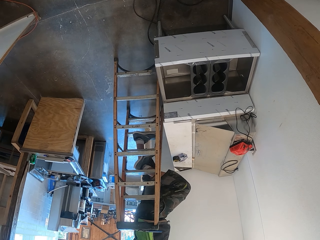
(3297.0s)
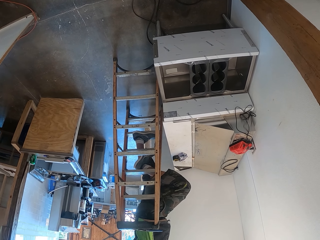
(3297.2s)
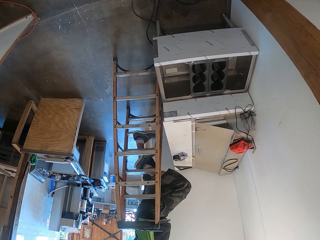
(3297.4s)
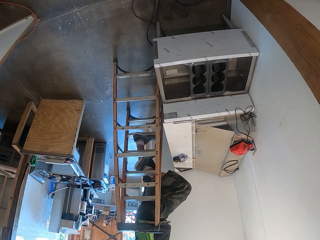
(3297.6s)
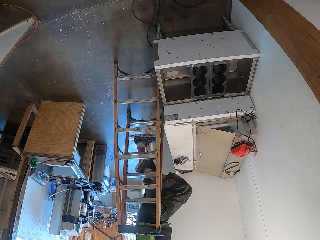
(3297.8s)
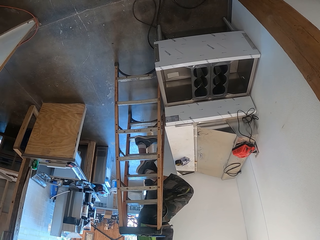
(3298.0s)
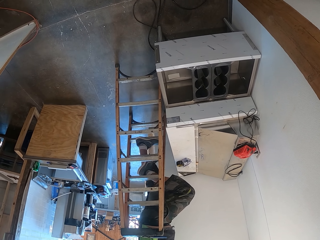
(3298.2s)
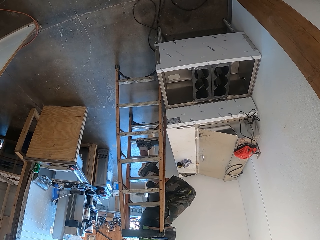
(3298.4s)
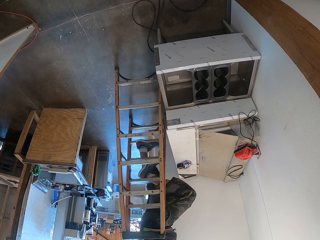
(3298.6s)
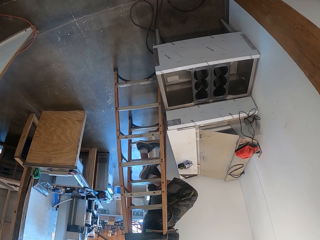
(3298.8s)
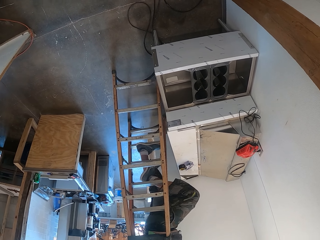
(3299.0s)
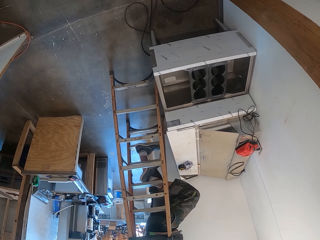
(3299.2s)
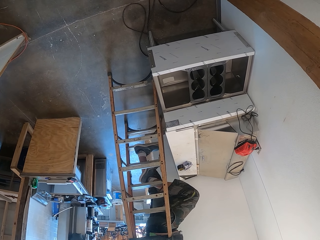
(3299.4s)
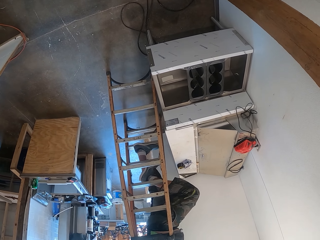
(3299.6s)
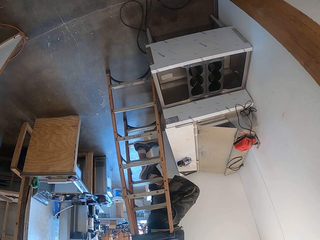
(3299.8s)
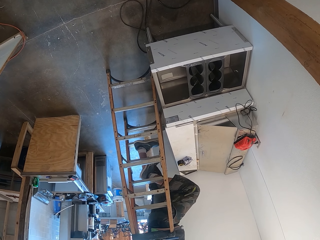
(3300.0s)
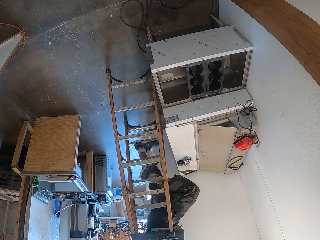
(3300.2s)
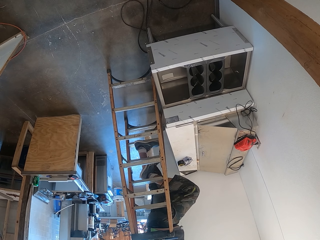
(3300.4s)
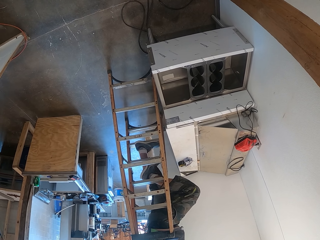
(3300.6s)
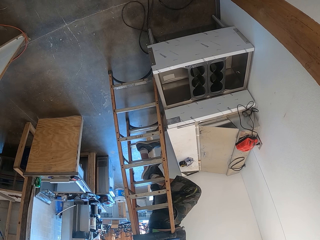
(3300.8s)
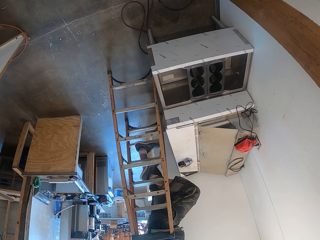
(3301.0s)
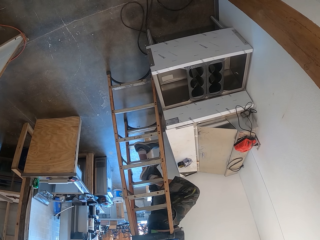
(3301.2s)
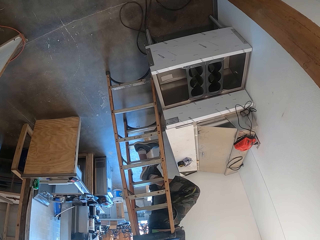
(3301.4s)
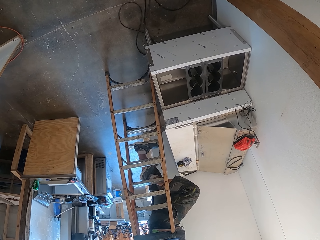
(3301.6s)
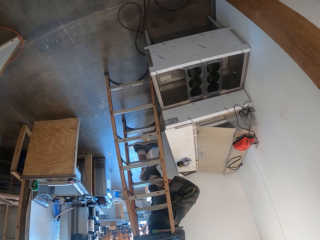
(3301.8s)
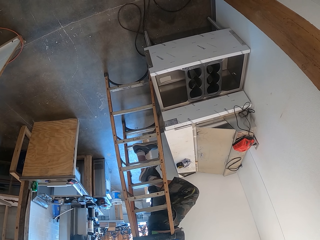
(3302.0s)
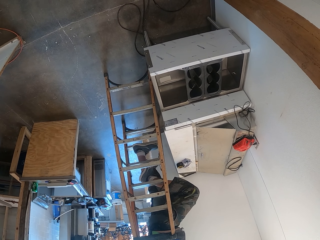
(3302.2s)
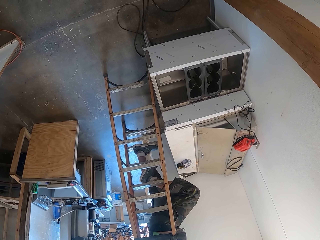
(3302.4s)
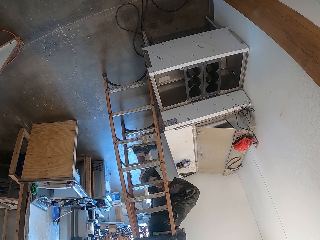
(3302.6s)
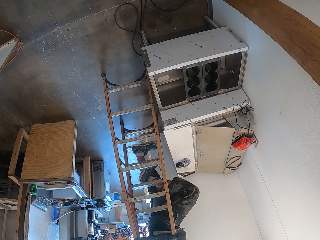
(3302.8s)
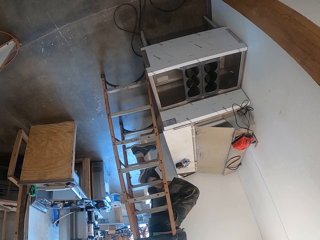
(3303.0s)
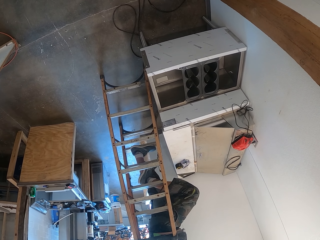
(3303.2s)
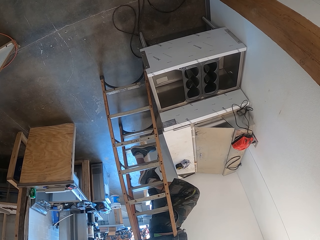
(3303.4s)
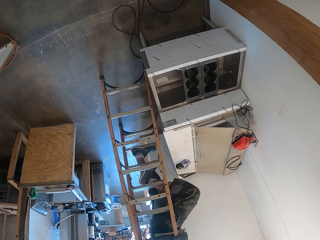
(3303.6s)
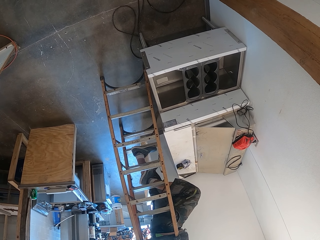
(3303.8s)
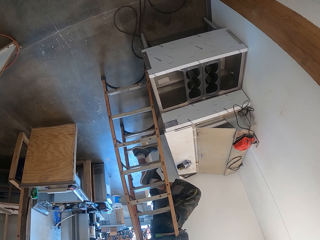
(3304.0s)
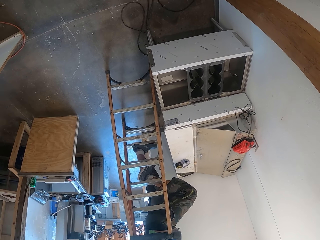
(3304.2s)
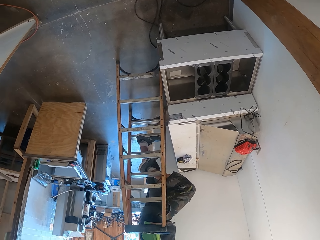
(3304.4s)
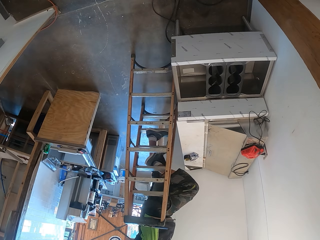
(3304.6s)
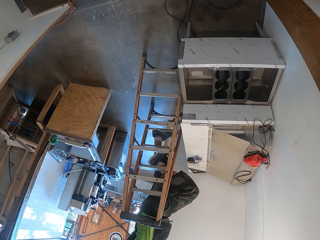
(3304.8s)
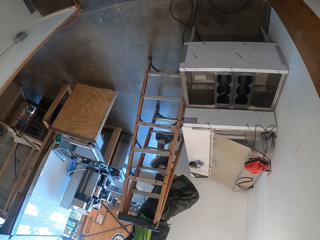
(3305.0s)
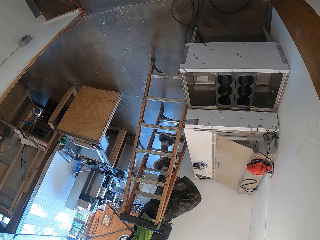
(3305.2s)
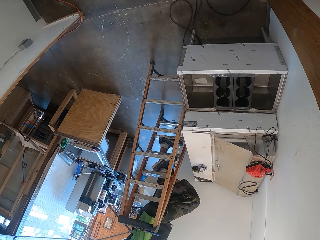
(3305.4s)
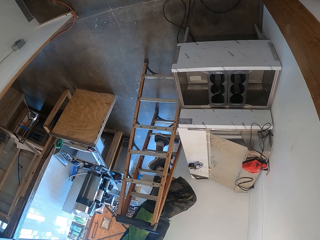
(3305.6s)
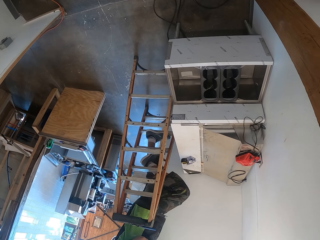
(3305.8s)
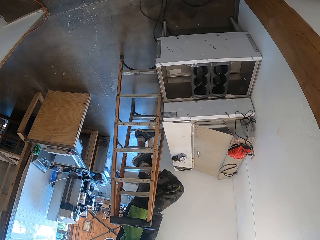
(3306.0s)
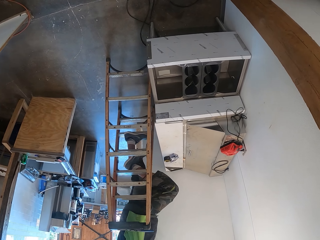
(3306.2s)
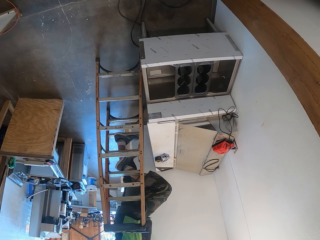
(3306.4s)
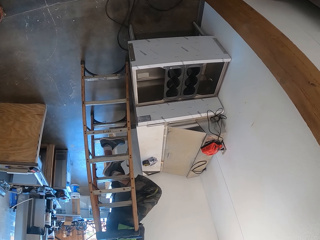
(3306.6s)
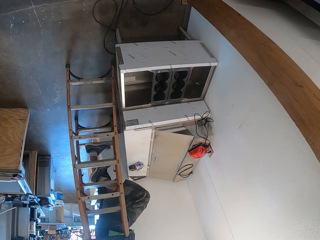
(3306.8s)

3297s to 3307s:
The camera wearer looks around.

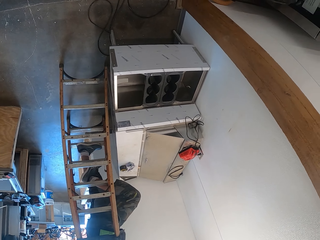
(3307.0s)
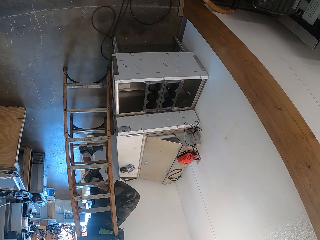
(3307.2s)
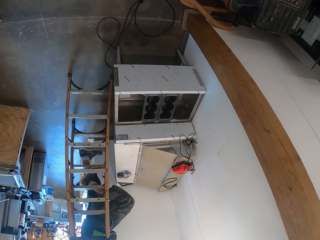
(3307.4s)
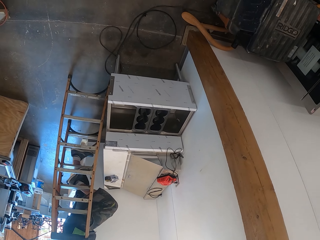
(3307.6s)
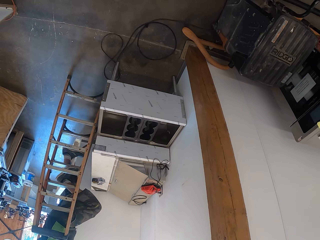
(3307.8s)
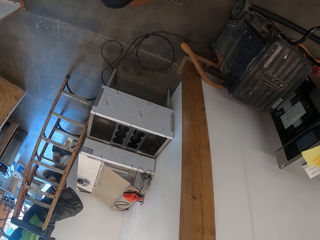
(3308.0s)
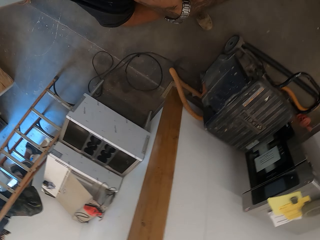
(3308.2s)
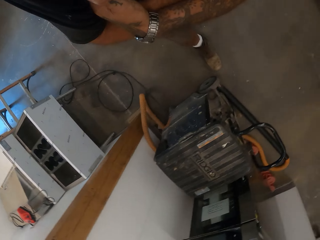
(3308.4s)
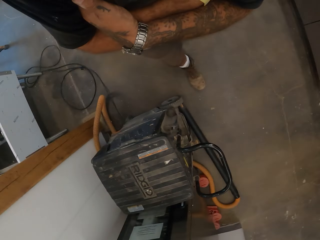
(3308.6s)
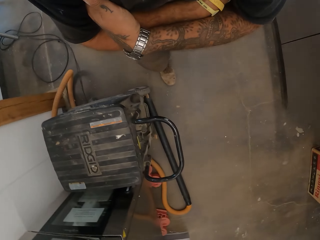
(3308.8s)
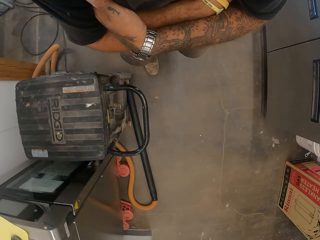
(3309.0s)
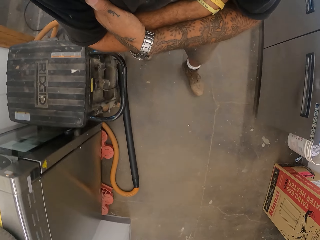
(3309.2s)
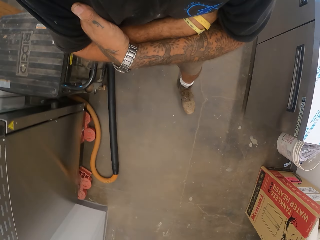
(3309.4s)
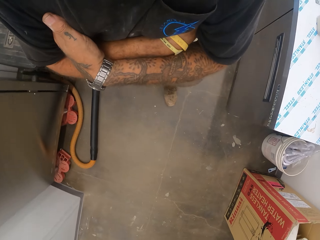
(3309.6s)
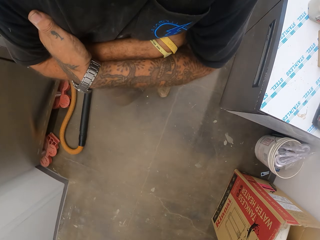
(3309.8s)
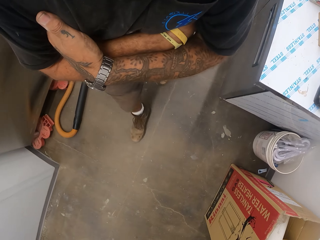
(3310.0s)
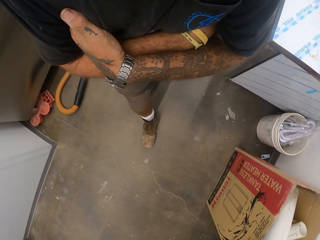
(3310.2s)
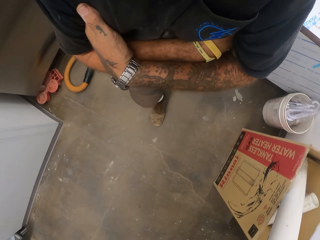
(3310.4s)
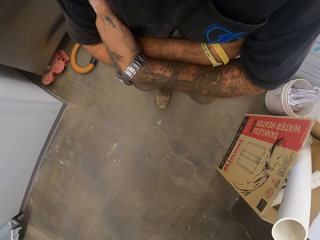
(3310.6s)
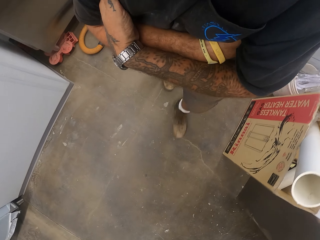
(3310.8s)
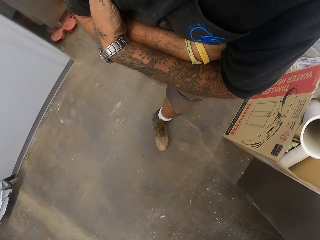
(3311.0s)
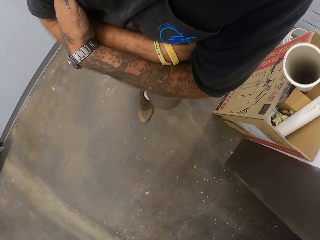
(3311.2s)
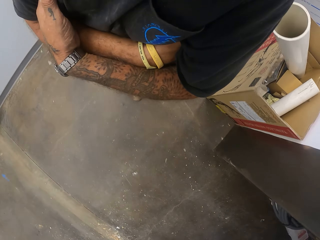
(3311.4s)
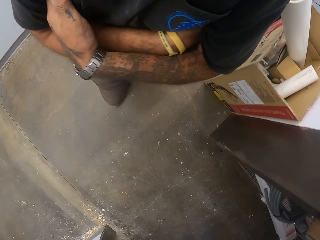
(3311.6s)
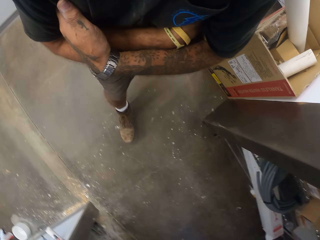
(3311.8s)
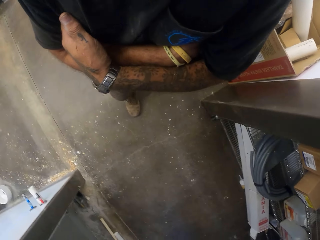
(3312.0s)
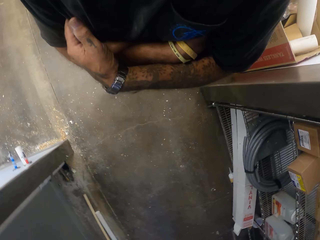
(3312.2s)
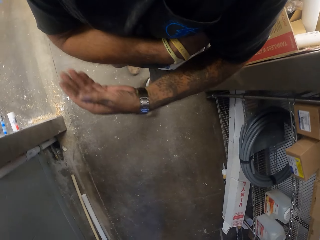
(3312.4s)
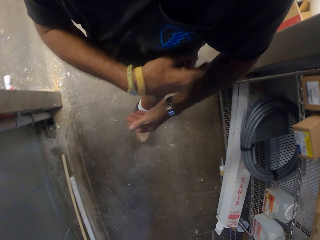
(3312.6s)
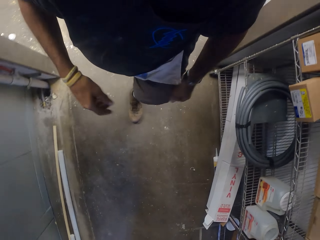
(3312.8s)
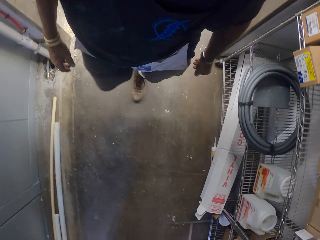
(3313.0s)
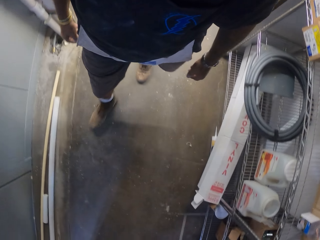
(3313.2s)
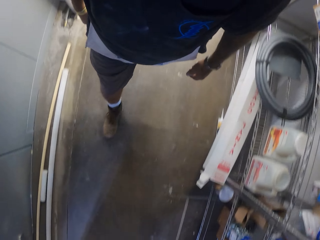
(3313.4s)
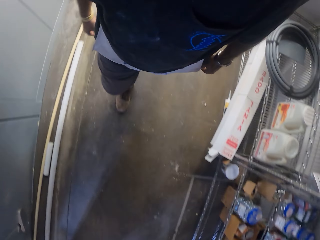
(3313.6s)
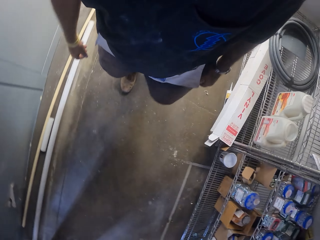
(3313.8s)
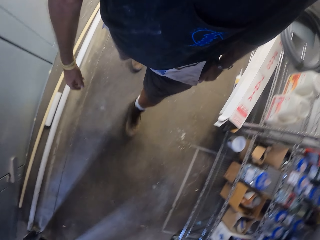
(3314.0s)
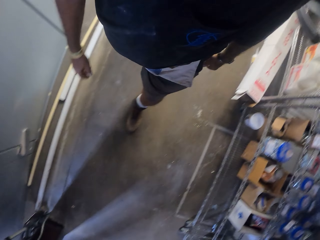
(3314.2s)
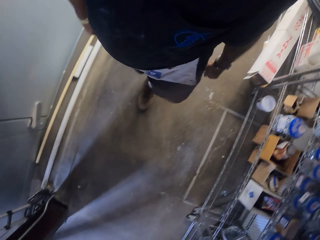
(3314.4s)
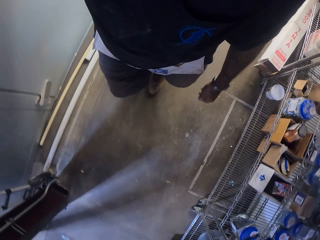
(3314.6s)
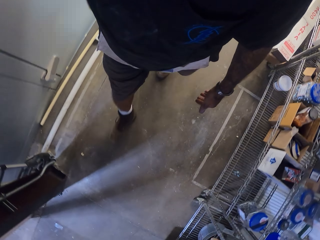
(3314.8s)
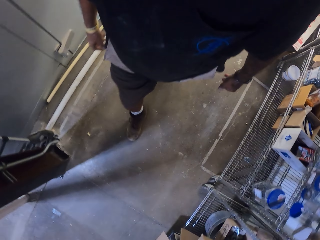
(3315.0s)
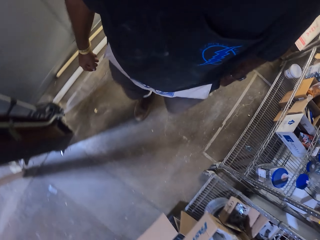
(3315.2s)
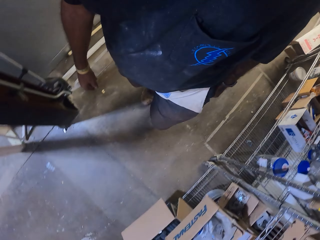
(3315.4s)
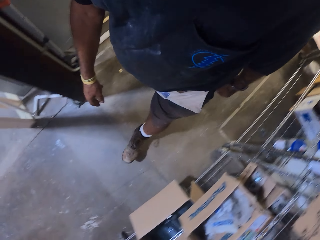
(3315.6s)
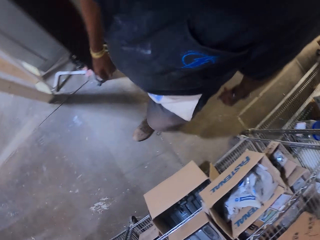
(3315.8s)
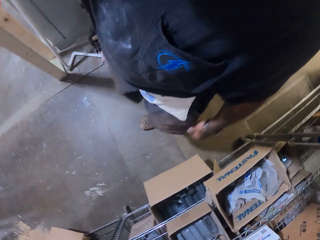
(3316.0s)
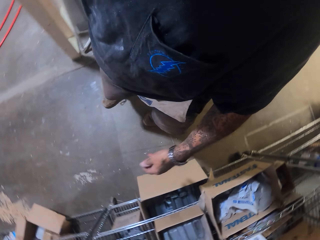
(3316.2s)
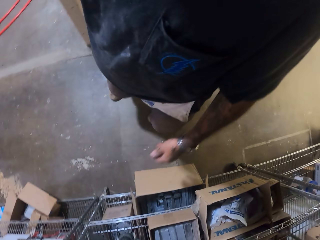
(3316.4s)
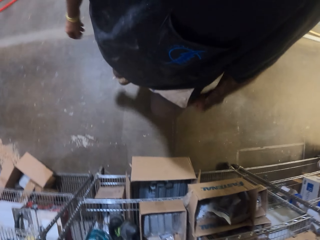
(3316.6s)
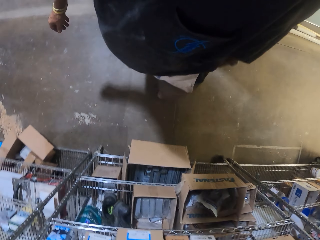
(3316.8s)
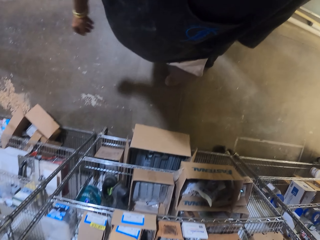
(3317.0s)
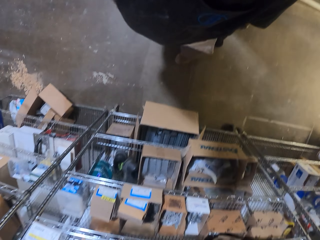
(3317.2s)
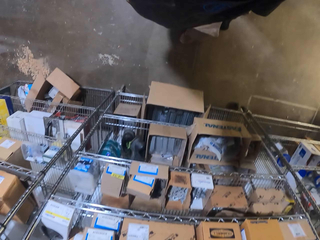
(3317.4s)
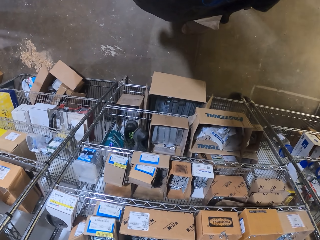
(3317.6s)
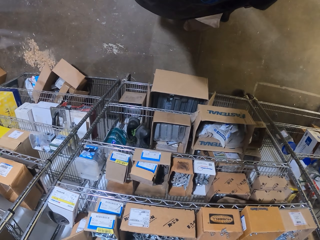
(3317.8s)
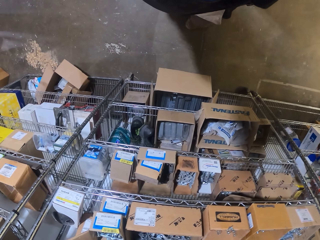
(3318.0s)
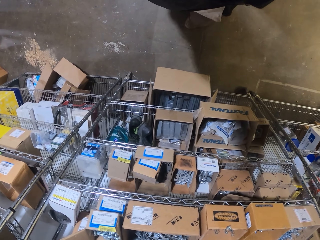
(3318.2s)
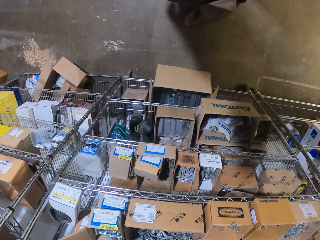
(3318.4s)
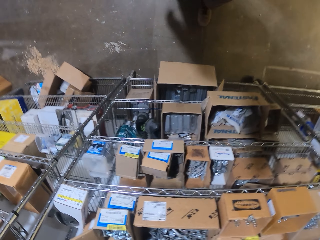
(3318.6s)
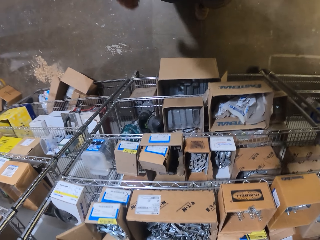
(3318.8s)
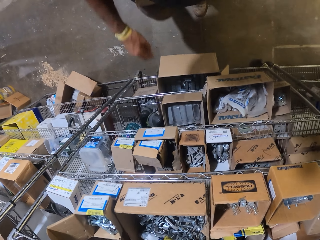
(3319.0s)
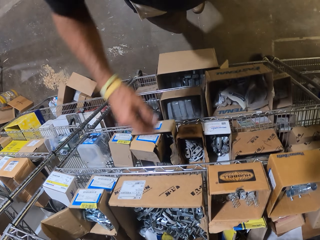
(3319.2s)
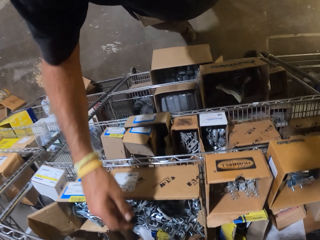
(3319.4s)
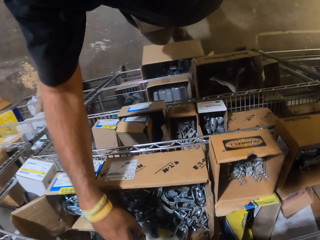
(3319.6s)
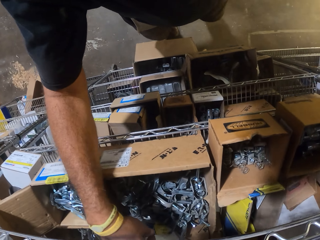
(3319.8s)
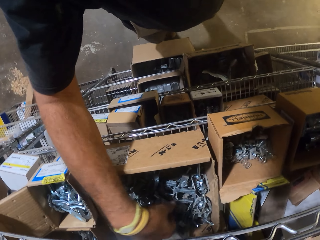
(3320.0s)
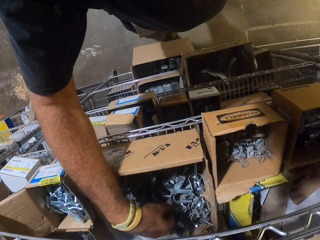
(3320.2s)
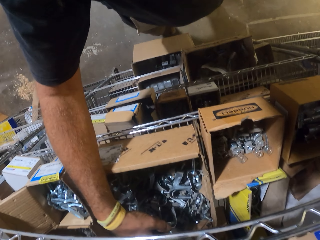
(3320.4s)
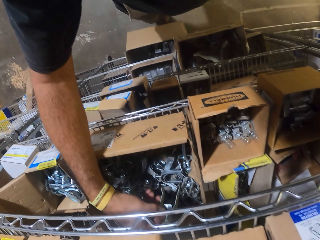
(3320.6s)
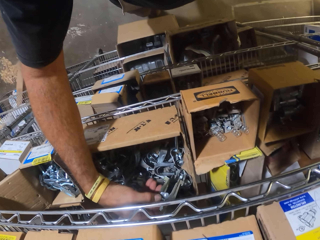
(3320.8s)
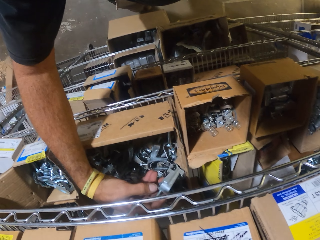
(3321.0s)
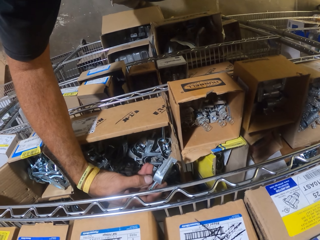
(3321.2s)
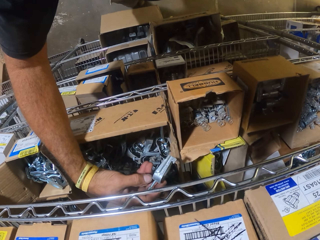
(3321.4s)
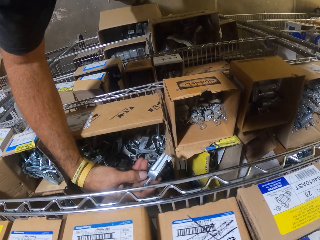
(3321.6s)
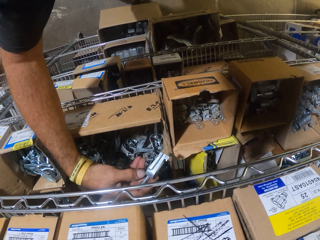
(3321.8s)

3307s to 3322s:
The camera wearer walks in the workshop. They pick up a holder.
